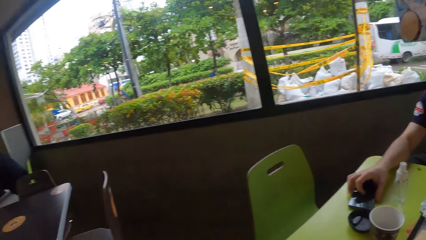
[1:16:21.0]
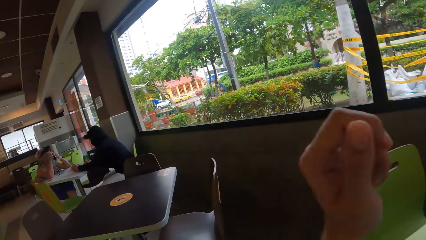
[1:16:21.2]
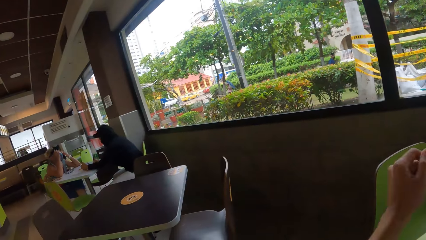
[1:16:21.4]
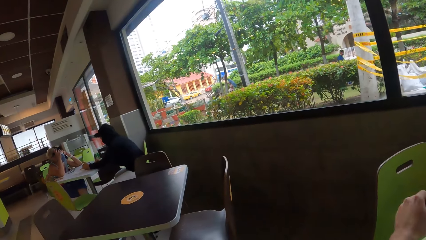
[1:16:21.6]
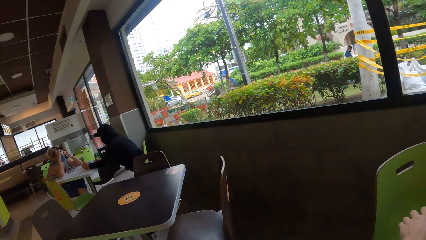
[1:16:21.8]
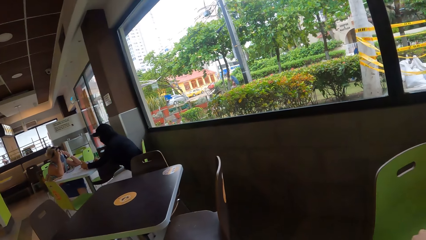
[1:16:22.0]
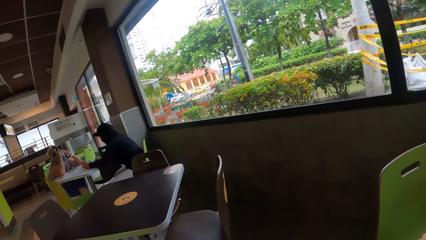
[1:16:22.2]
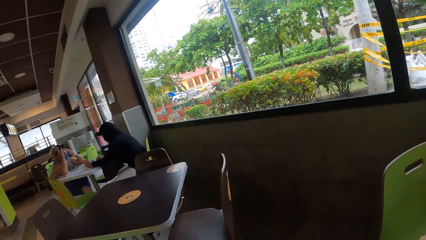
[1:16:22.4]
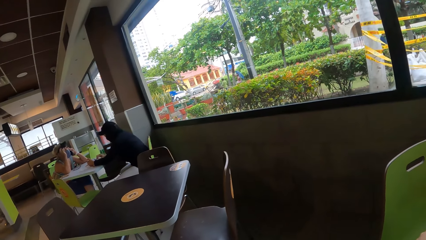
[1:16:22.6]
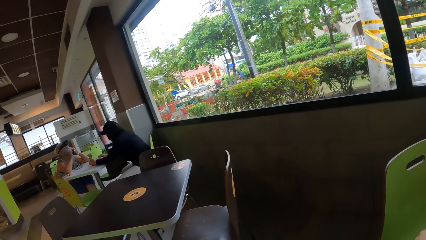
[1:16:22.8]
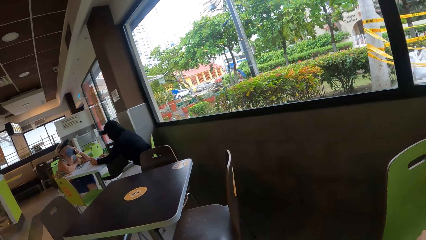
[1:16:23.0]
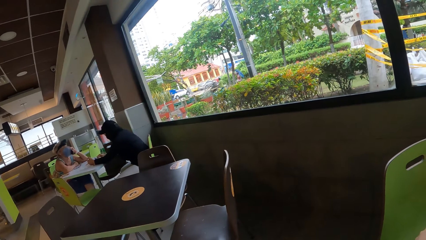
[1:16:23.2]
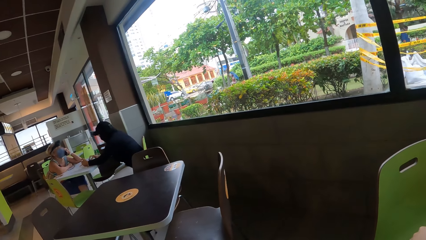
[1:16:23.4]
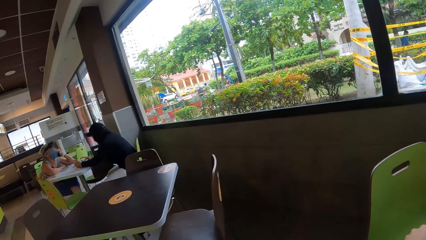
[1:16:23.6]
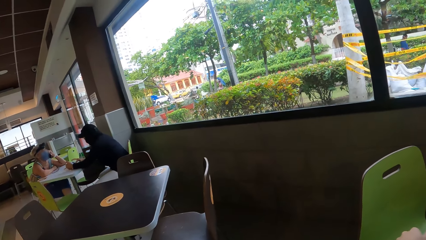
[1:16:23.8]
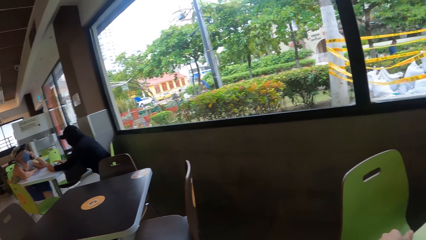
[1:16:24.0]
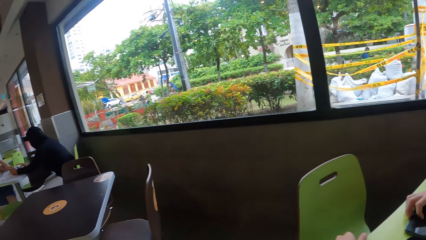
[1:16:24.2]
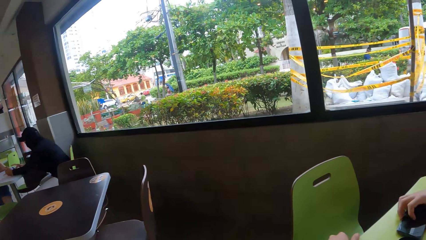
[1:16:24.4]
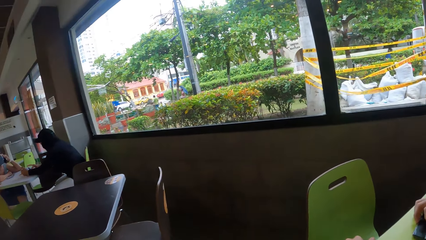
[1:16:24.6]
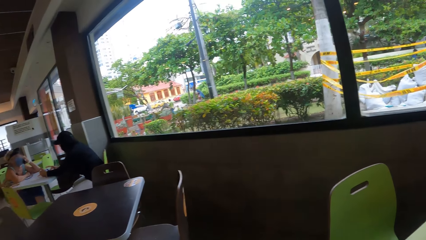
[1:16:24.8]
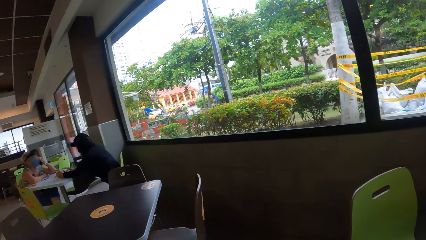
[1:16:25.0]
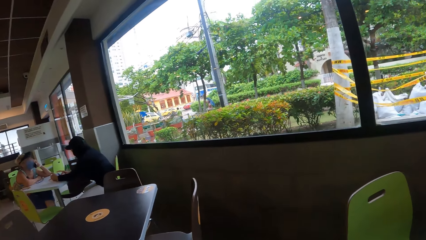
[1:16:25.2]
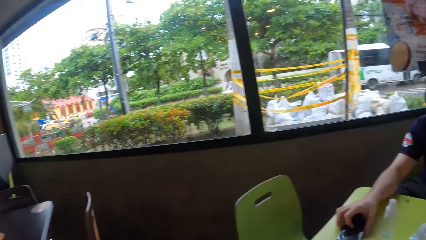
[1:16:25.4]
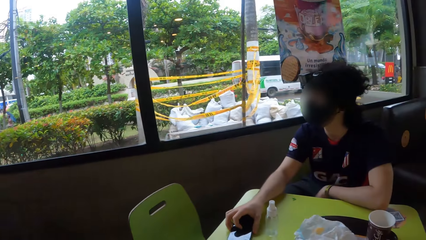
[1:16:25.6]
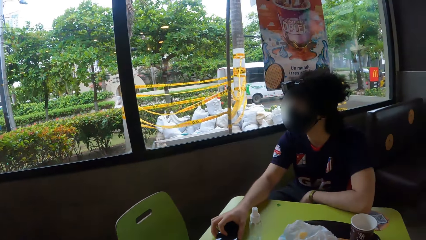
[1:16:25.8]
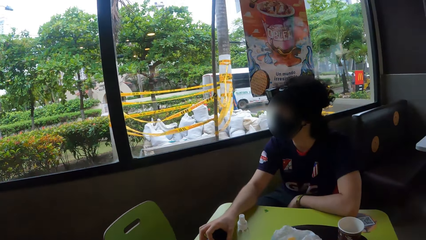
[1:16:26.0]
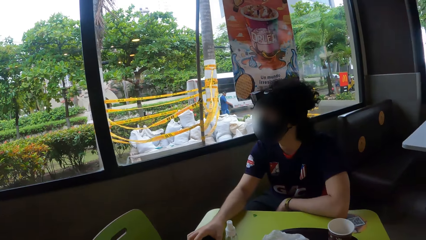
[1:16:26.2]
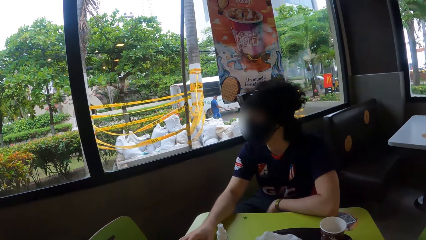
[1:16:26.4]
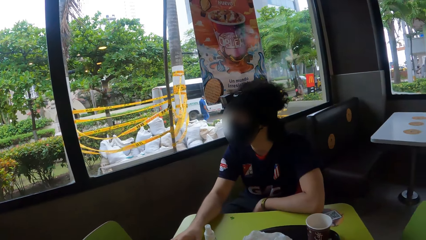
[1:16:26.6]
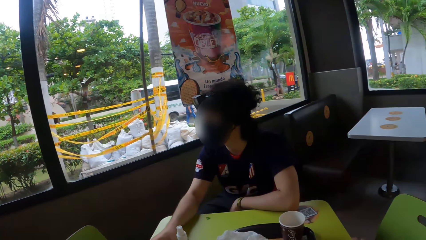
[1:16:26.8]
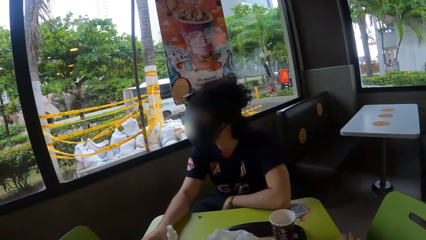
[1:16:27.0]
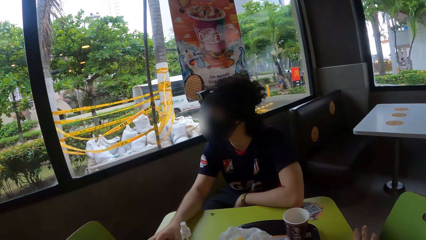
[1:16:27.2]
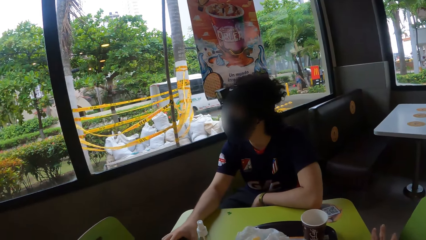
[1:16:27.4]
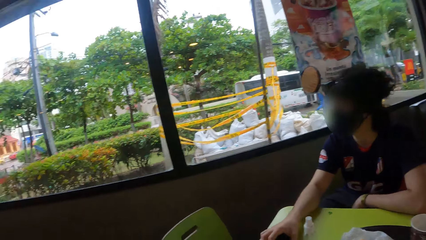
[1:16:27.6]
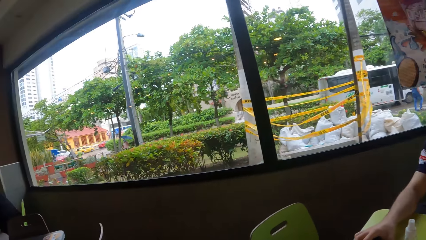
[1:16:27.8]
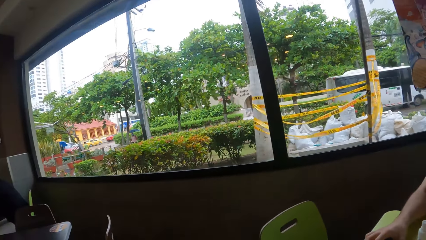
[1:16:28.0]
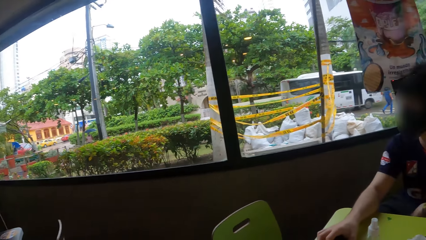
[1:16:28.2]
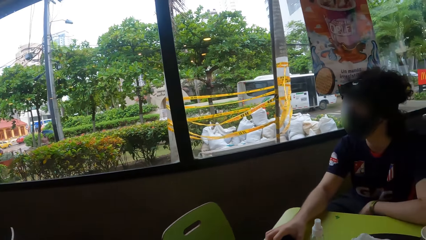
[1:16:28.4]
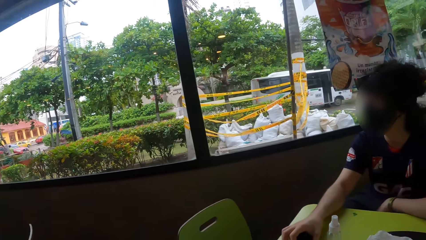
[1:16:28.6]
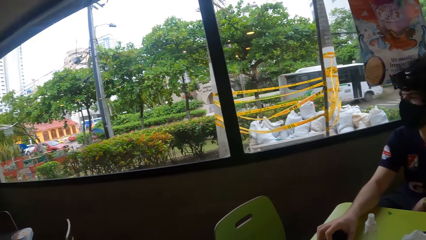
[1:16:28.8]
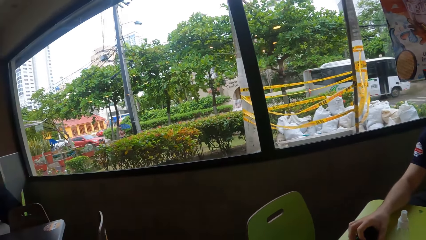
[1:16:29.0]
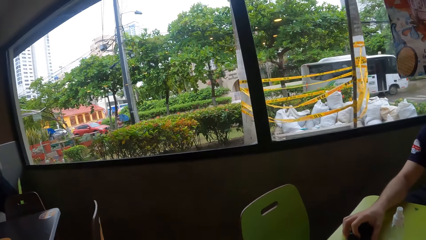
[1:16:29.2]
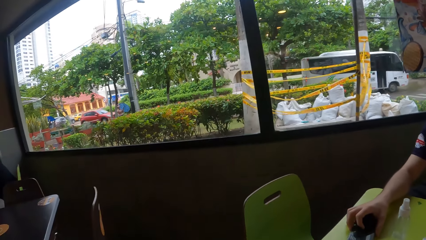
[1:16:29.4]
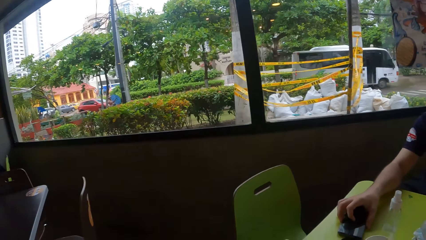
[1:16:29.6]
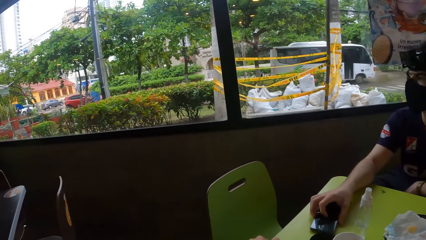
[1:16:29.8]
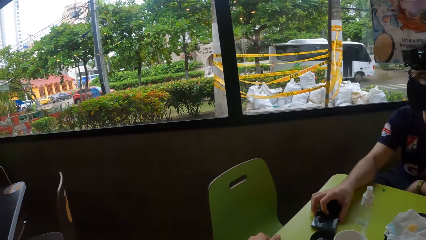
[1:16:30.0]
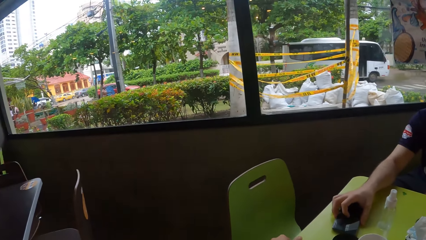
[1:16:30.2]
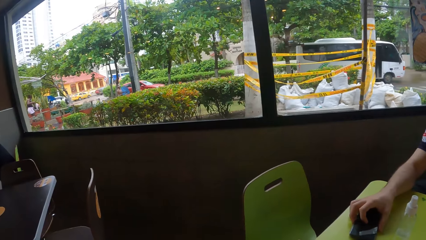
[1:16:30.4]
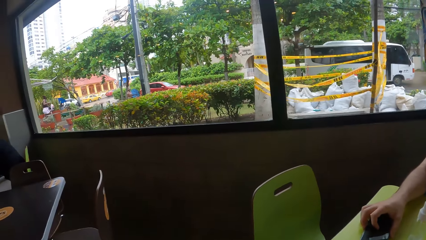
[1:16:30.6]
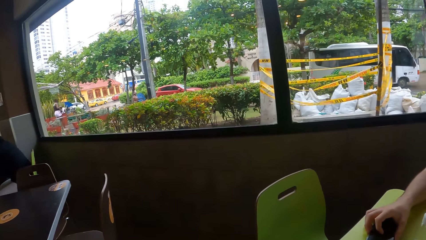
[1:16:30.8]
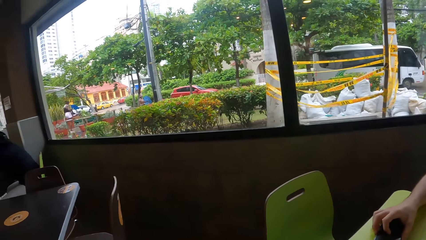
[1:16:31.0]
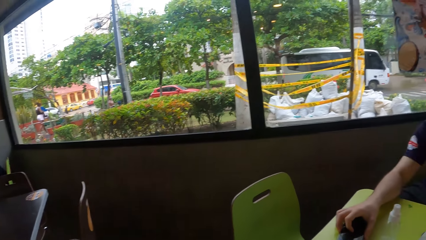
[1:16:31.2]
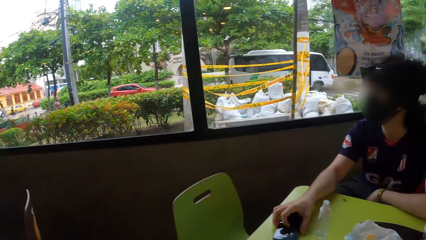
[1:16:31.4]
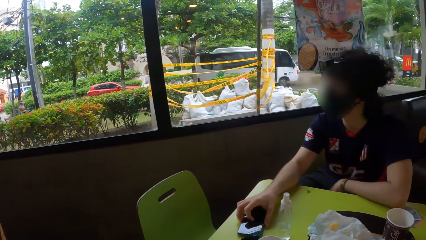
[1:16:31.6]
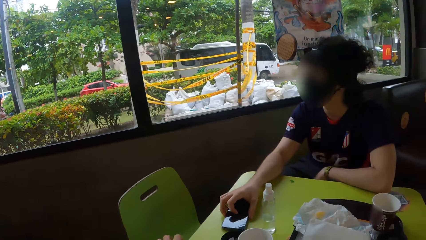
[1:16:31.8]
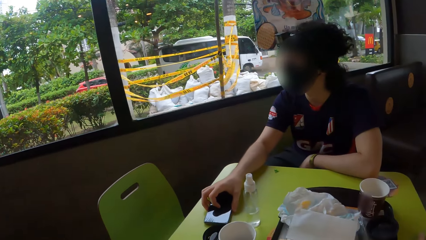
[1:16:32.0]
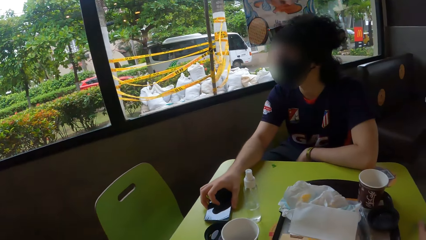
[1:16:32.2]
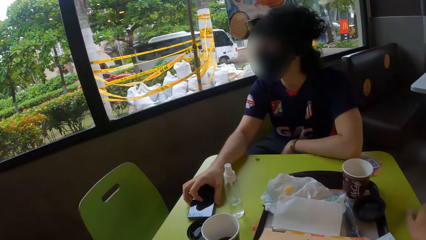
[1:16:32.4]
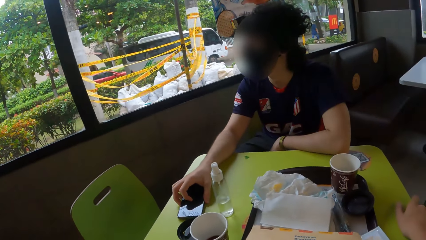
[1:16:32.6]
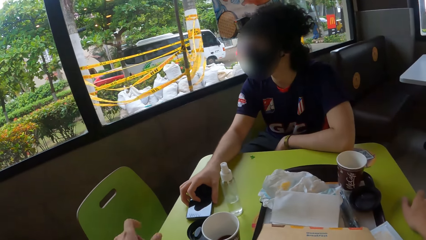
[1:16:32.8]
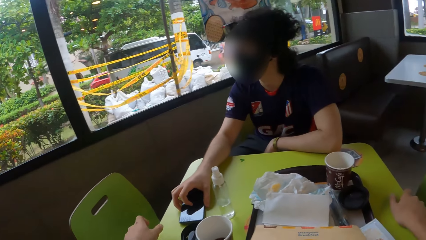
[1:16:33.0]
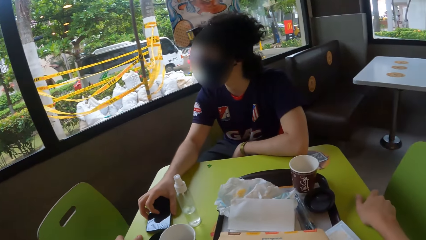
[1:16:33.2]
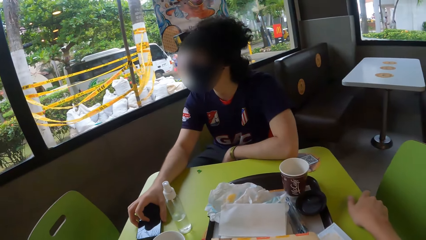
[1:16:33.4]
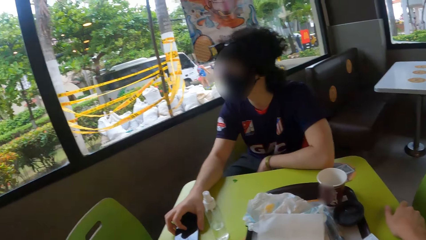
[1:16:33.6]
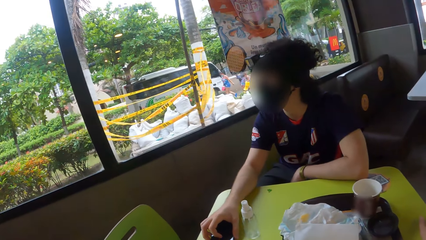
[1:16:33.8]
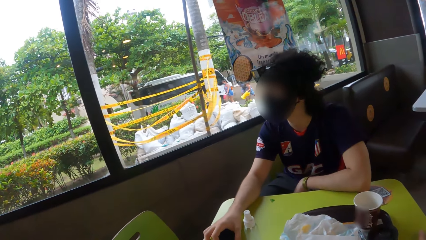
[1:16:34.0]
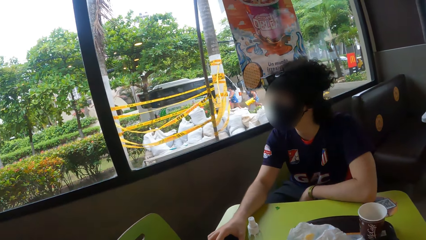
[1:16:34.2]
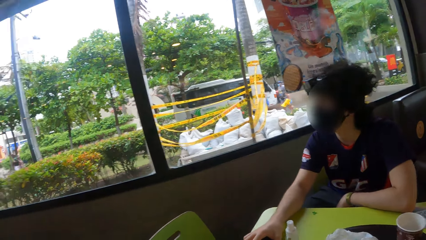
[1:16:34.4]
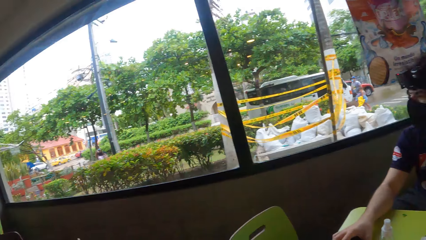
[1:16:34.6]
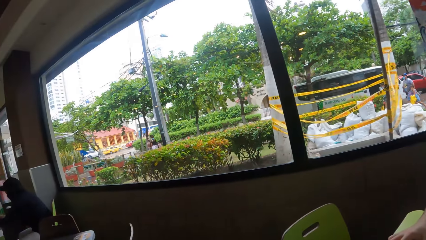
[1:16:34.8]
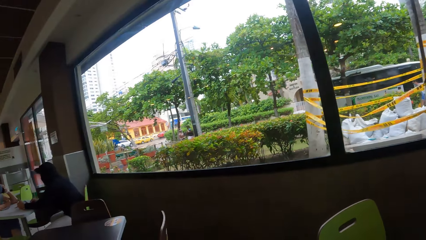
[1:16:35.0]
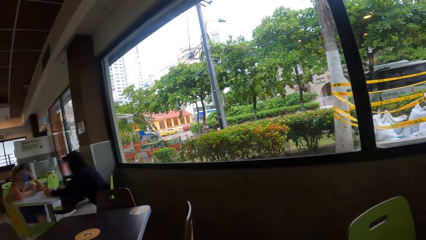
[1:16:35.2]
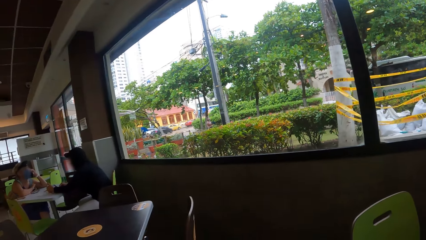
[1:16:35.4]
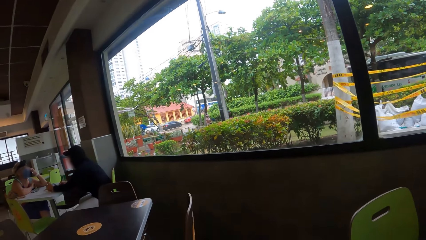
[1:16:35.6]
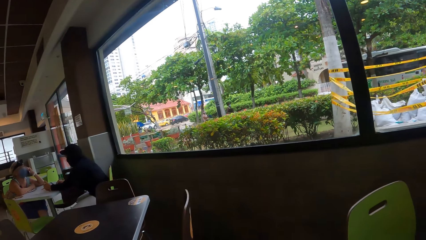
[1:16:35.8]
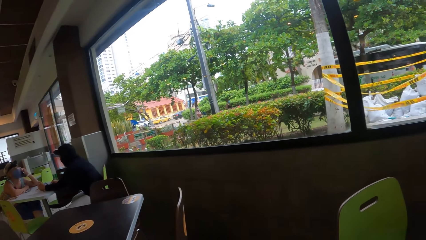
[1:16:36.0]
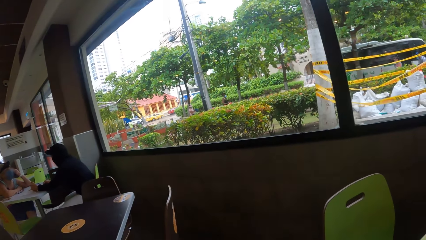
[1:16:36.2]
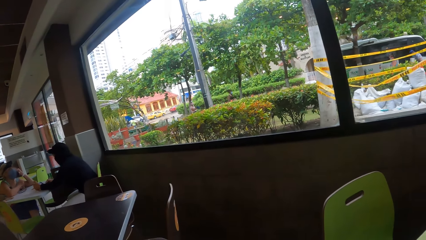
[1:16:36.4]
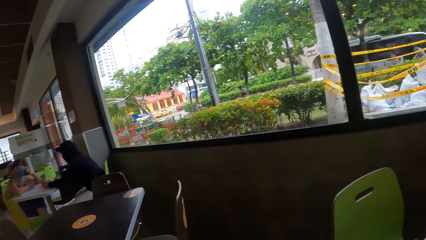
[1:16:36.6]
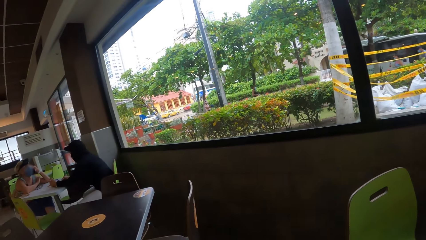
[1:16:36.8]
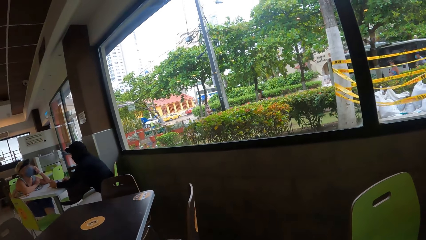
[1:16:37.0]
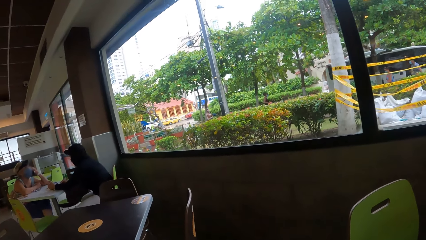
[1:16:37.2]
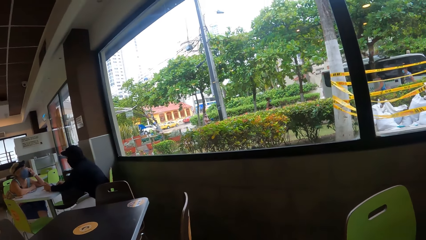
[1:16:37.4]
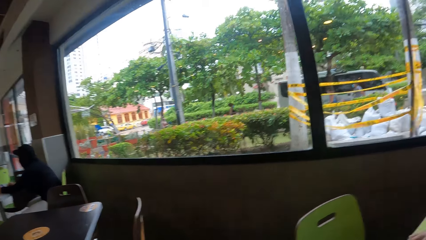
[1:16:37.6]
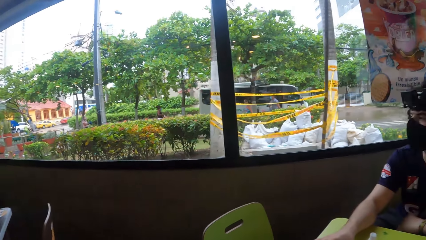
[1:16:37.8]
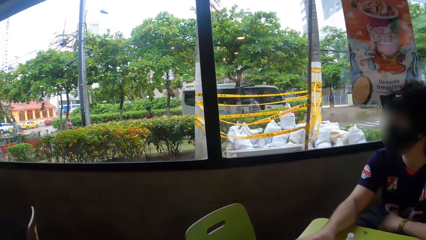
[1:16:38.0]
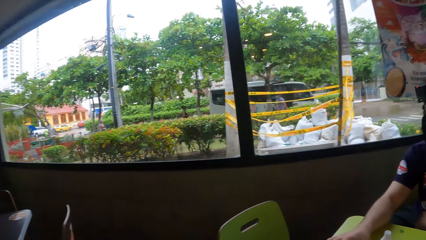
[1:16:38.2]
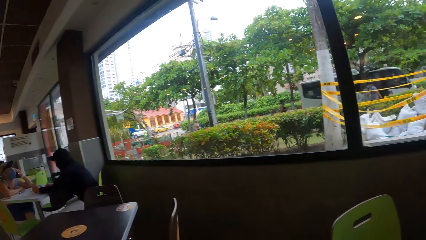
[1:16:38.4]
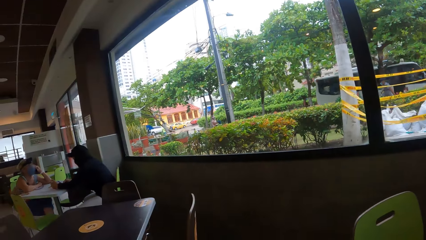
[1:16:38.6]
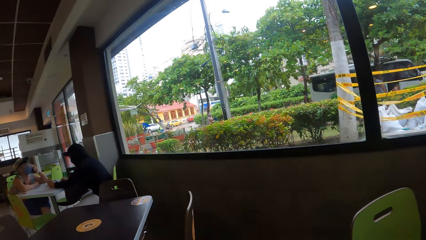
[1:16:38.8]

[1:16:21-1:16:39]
The camera wearer lifts up the hand. A woman talks on the phone. A man holds the phone on the table. The woman talks on the phone.
